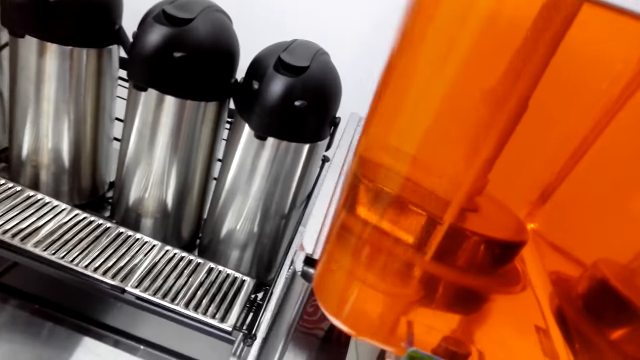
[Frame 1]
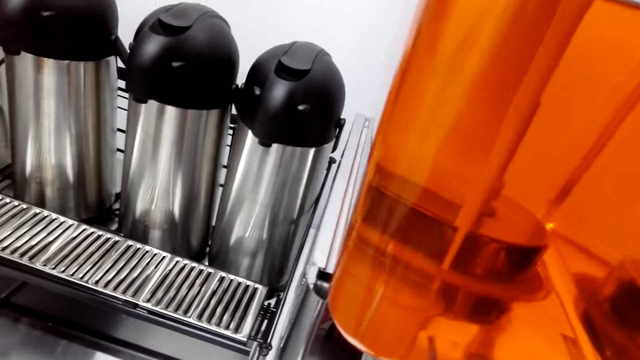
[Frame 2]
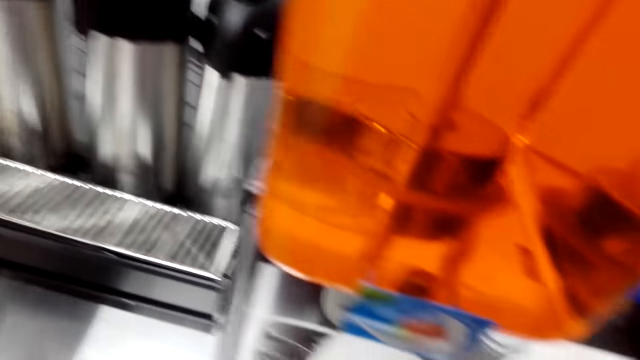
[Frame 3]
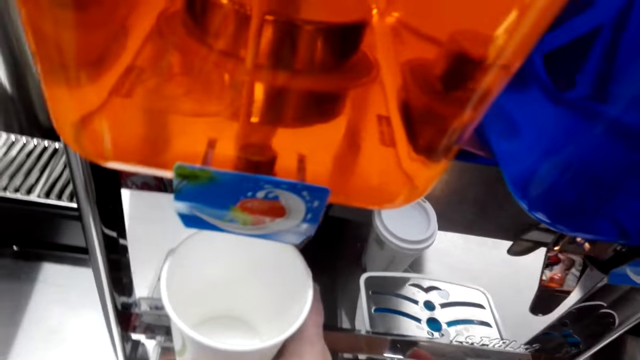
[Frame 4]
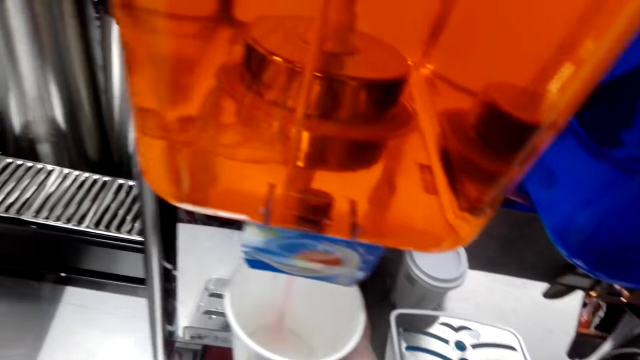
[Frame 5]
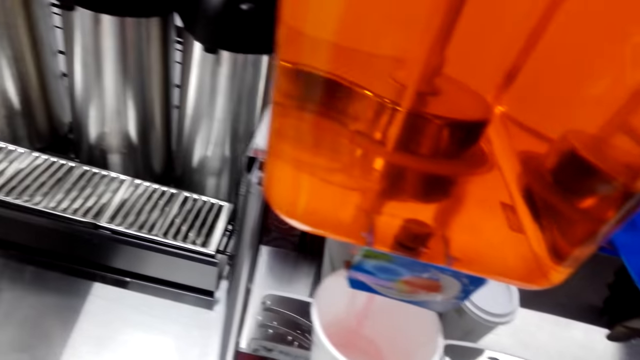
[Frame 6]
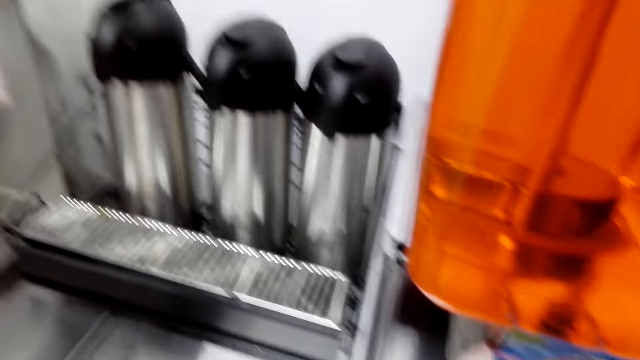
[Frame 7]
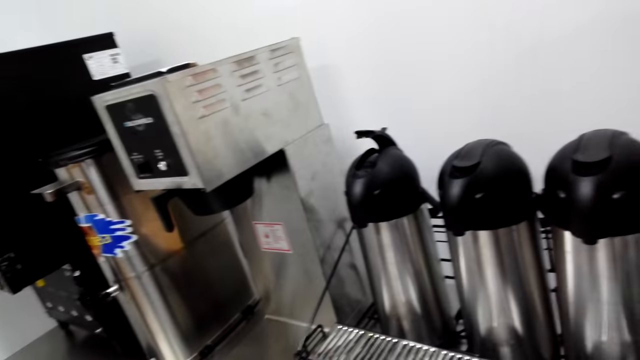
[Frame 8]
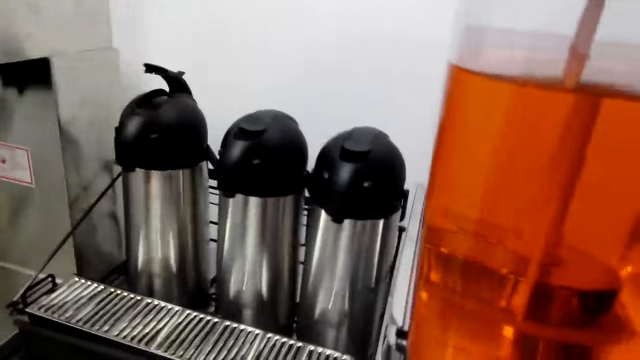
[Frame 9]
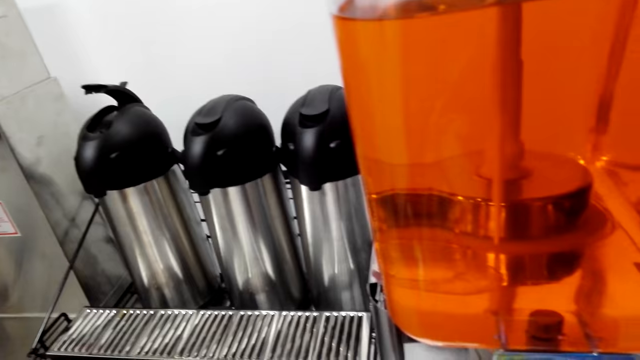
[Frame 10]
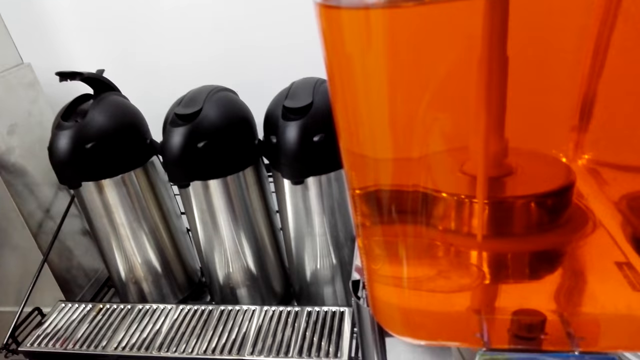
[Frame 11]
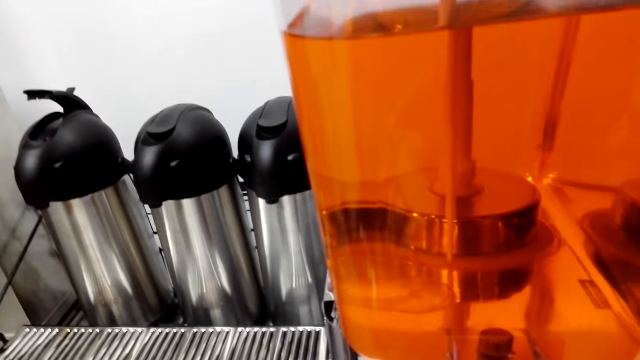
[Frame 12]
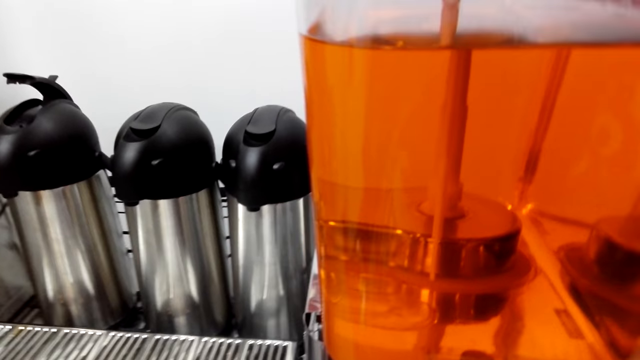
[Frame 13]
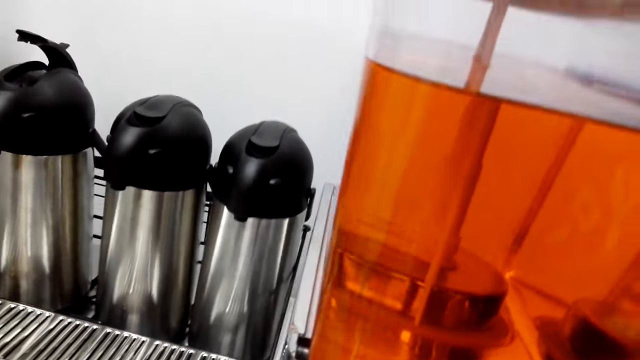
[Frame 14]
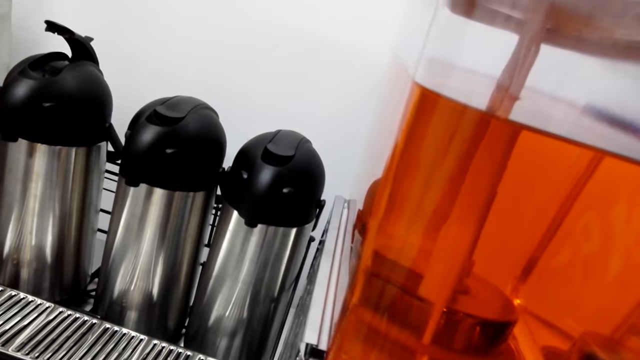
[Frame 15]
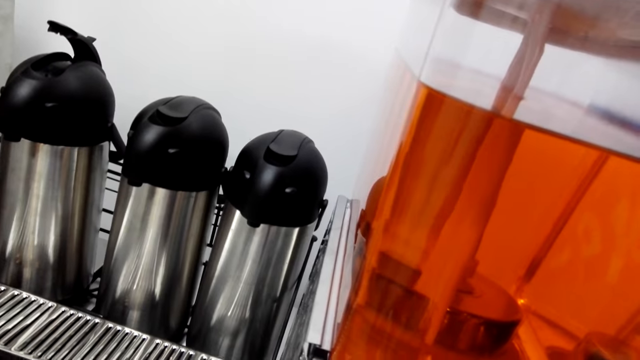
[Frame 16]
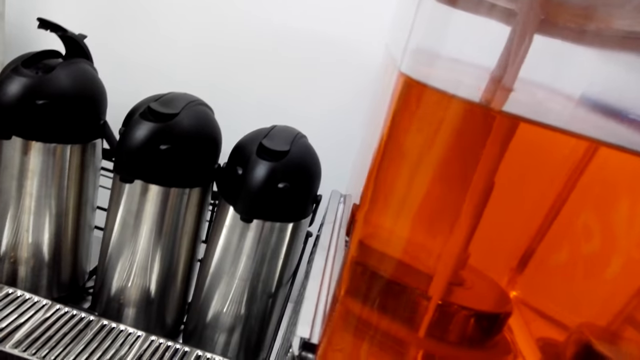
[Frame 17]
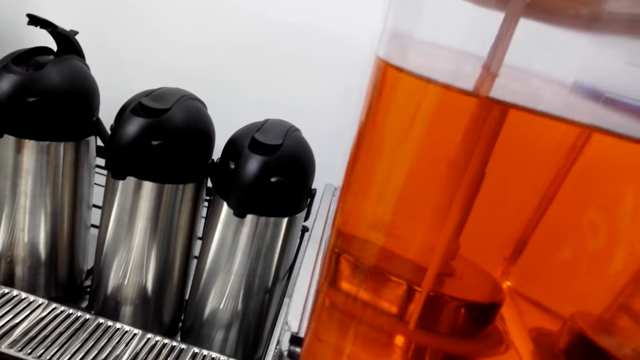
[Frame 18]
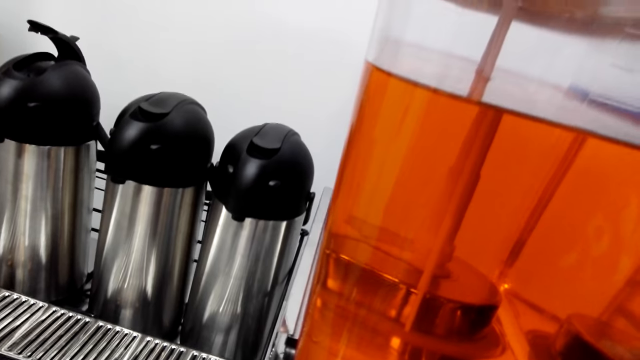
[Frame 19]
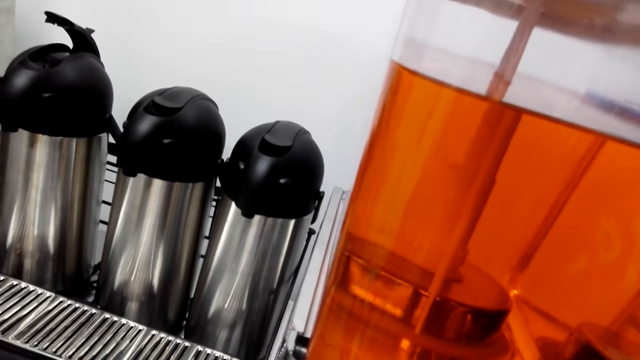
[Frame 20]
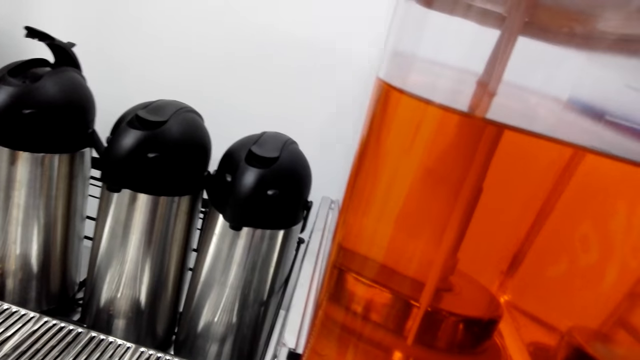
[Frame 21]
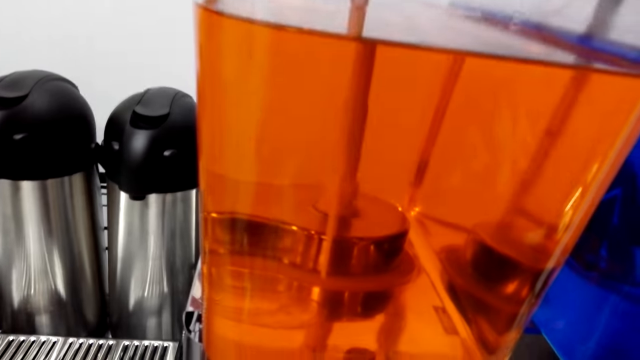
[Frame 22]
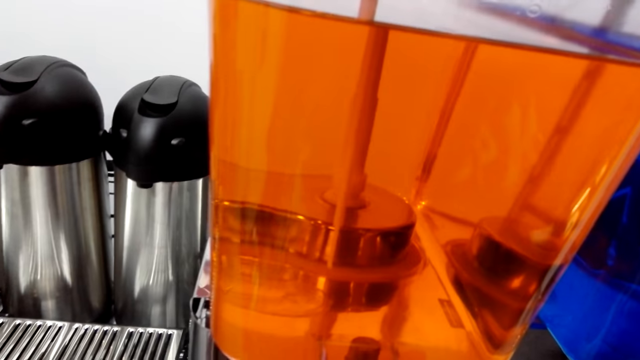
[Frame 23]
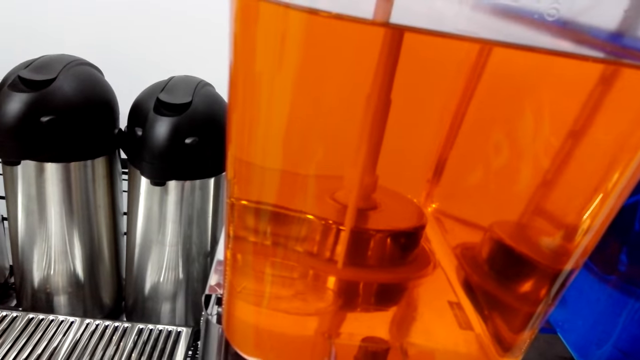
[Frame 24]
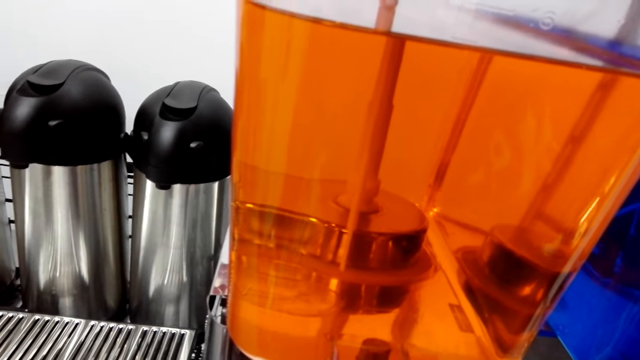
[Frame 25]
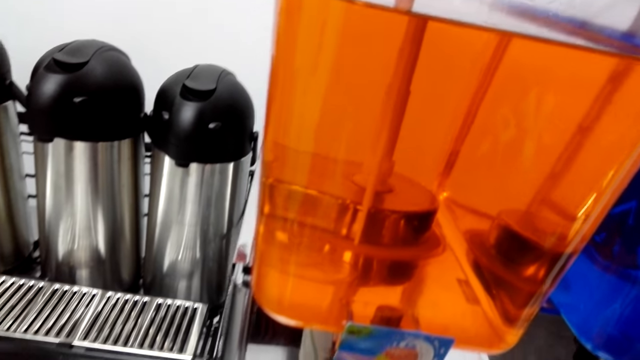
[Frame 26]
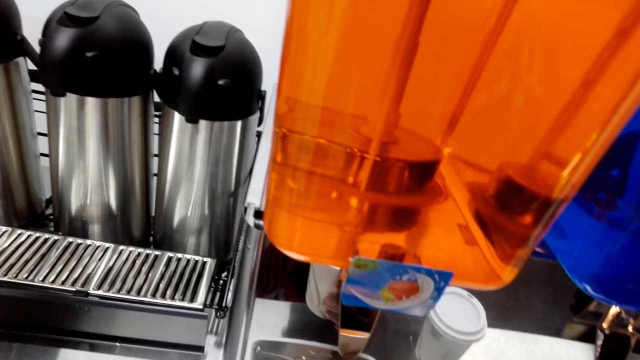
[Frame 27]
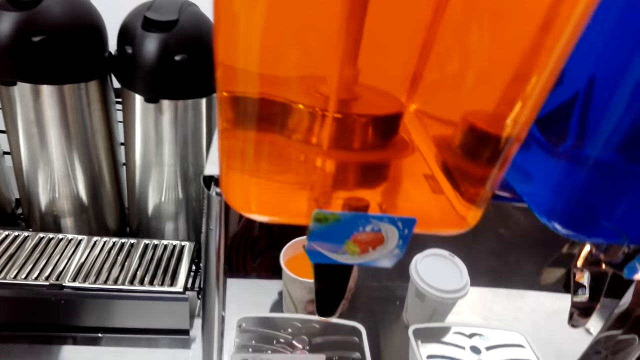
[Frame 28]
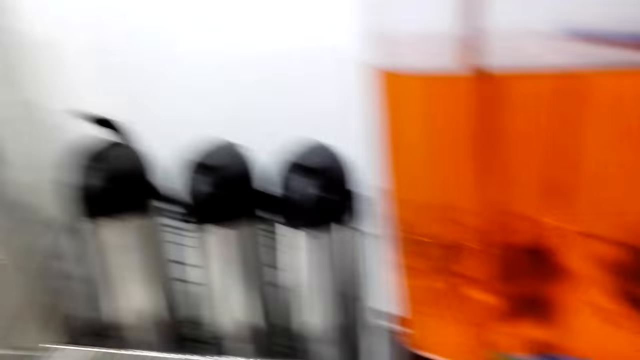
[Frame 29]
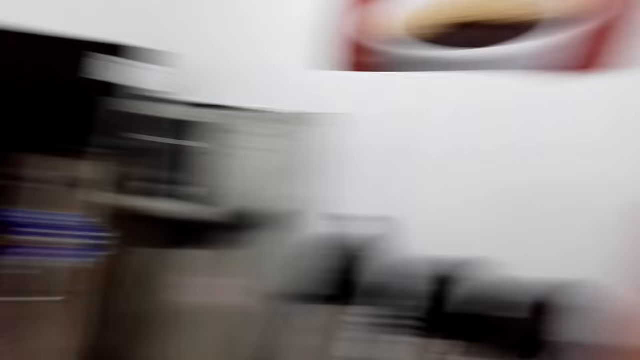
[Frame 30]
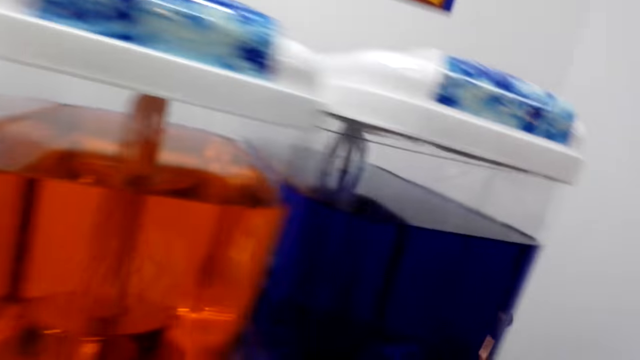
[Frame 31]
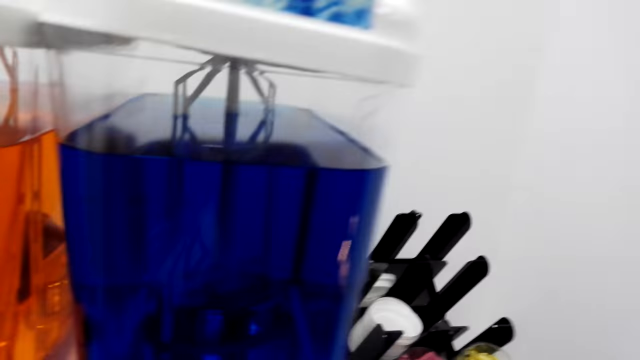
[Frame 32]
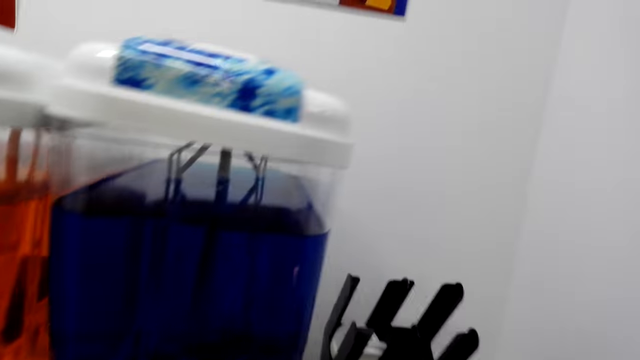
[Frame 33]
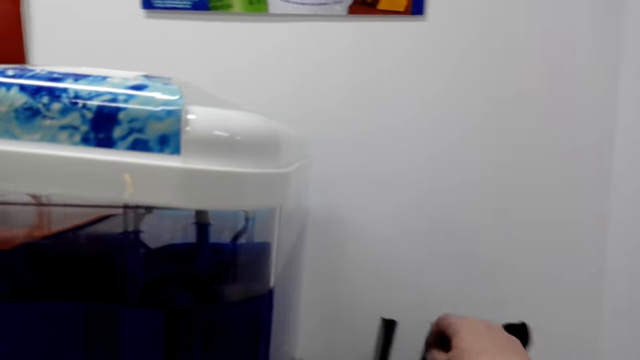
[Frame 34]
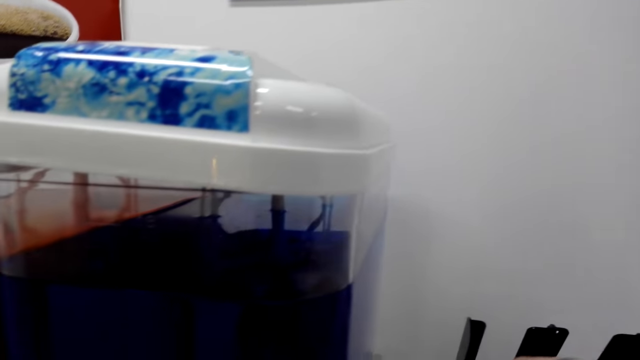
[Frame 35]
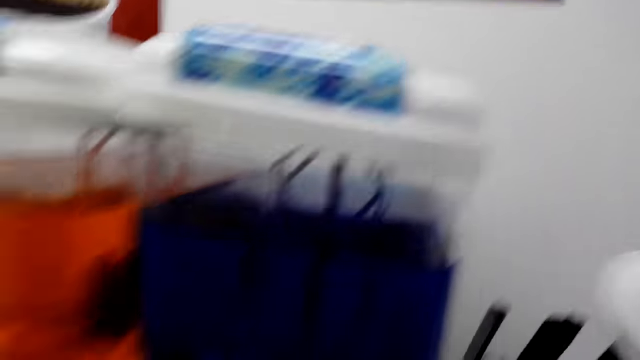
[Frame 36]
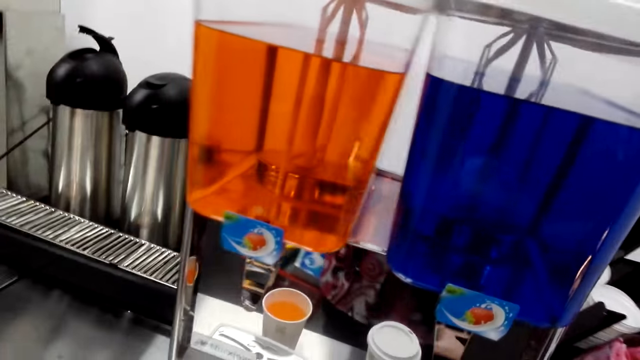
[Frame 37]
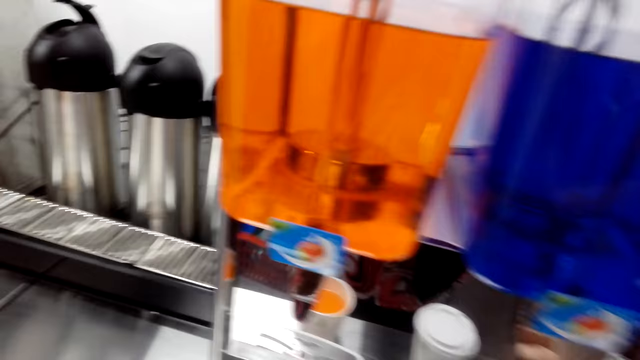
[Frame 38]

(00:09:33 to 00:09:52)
The camera wearer switches on the coffee maker. They look around. They put juice in a cup. They move the tumbler. They look around. They pick up the lid. They put the lid on the tumbler.

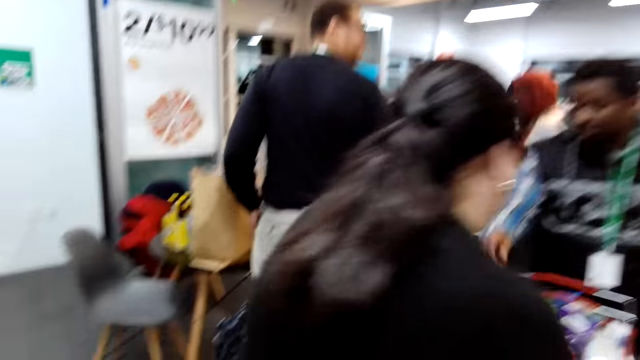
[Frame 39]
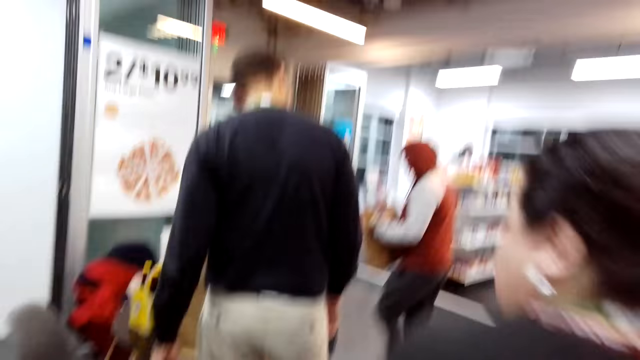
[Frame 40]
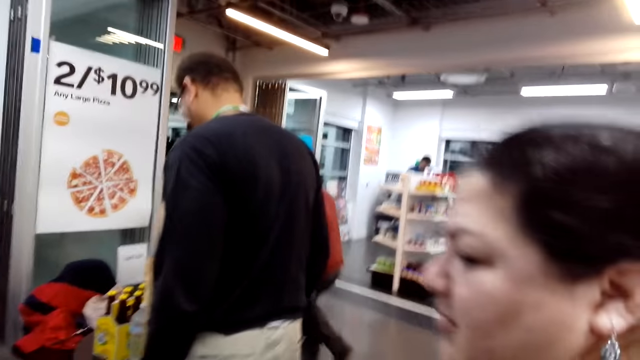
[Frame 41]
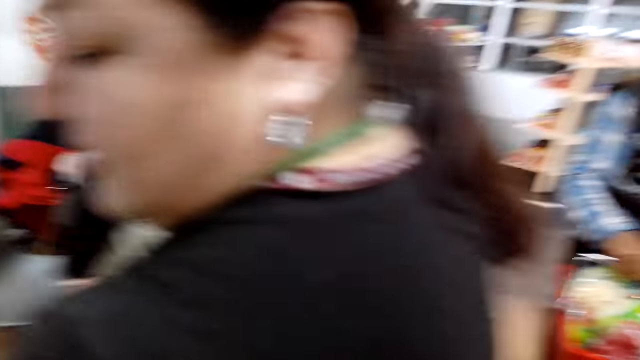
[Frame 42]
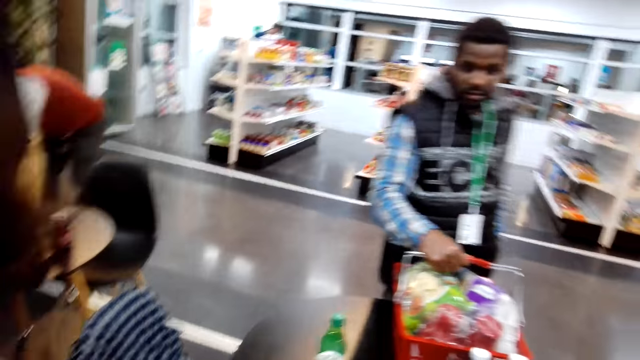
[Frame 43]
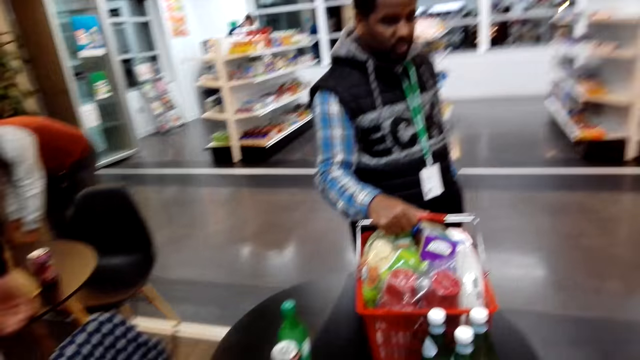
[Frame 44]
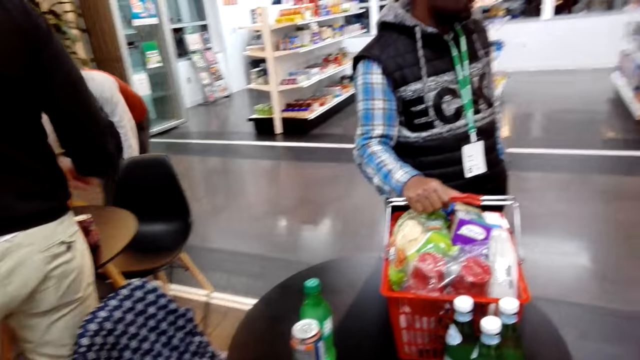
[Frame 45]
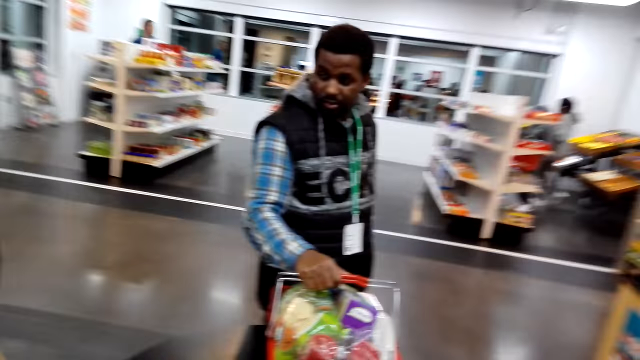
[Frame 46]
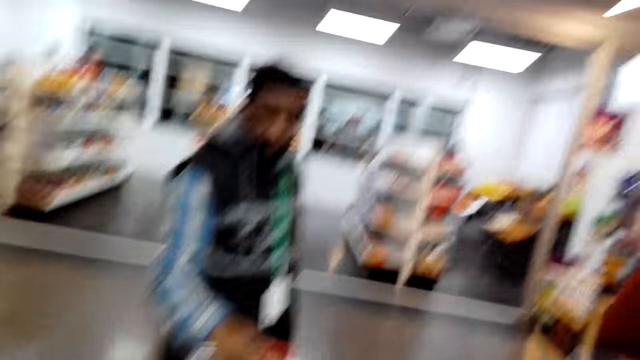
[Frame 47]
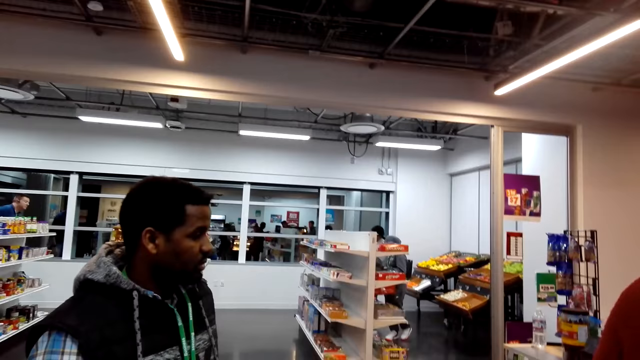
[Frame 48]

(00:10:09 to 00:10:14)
A man does something. Another man moves the trolley. The camera wearer walks and talks to people.
